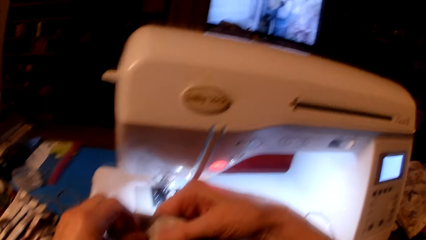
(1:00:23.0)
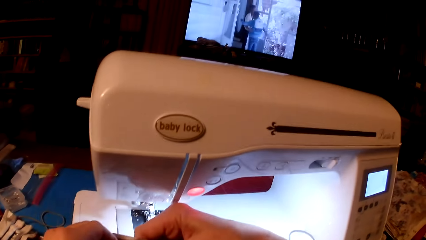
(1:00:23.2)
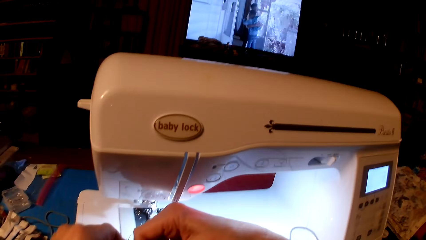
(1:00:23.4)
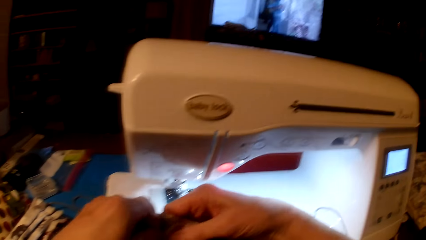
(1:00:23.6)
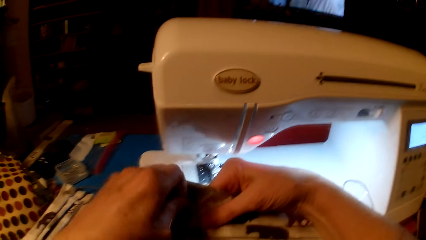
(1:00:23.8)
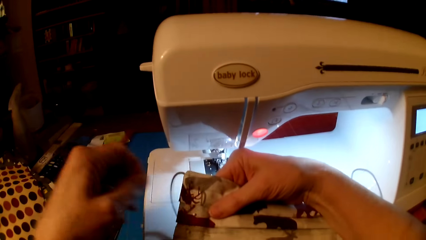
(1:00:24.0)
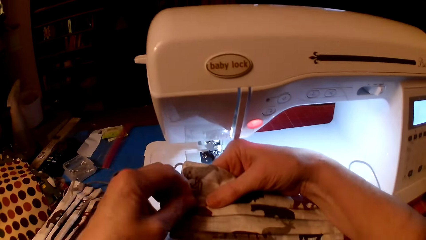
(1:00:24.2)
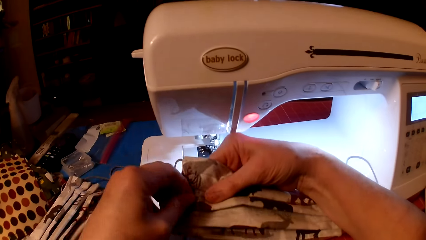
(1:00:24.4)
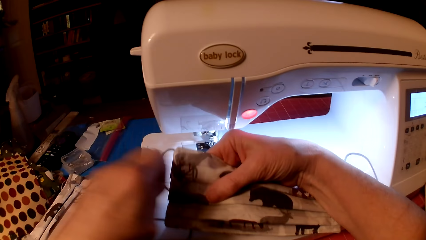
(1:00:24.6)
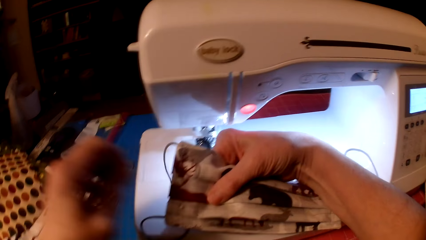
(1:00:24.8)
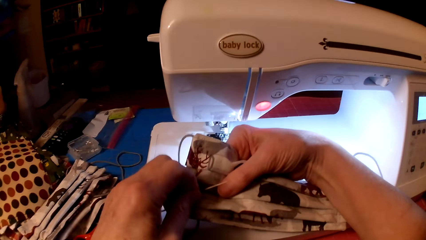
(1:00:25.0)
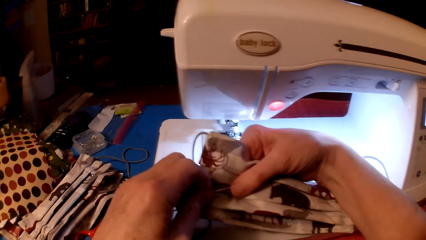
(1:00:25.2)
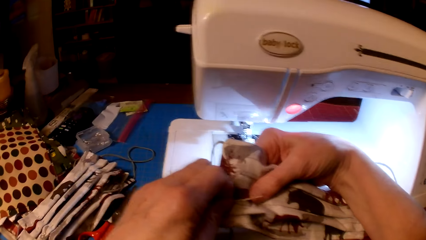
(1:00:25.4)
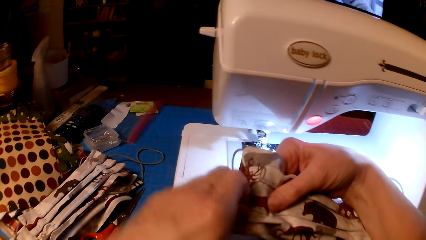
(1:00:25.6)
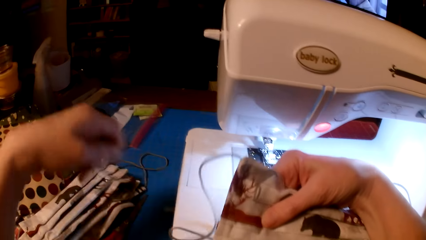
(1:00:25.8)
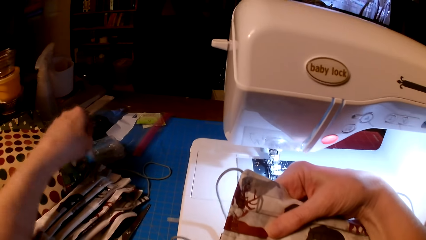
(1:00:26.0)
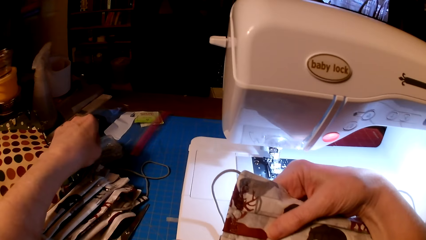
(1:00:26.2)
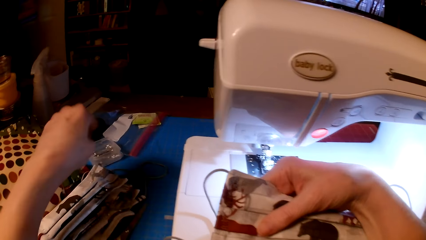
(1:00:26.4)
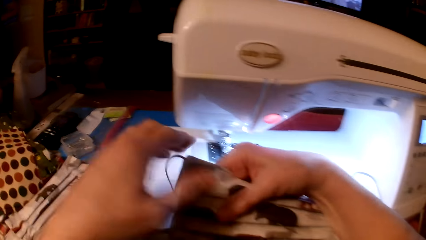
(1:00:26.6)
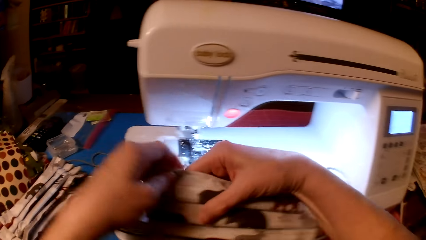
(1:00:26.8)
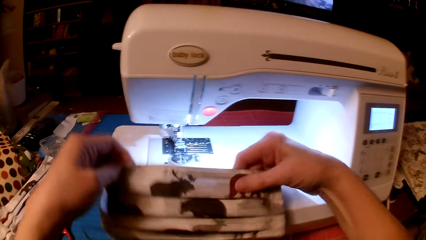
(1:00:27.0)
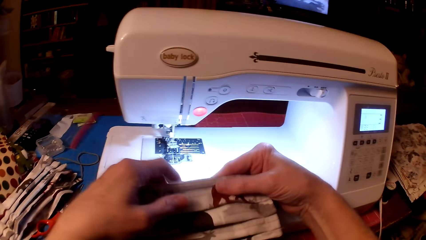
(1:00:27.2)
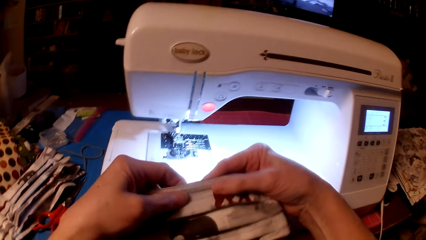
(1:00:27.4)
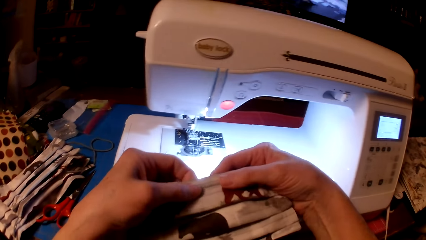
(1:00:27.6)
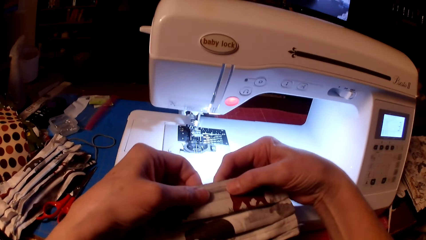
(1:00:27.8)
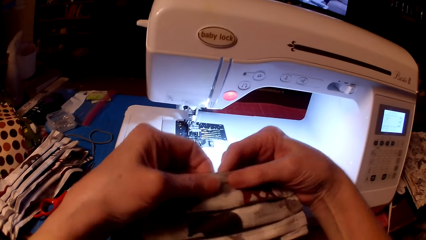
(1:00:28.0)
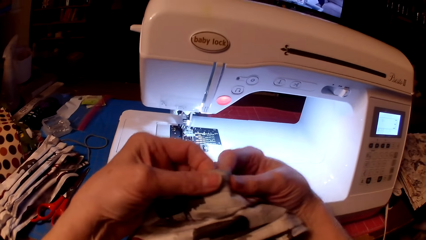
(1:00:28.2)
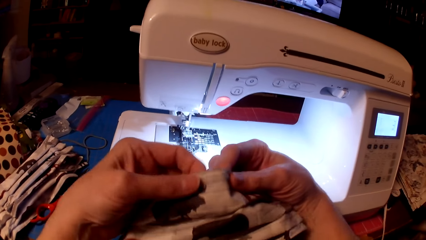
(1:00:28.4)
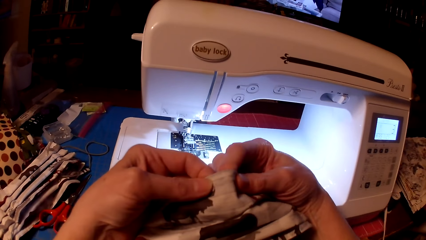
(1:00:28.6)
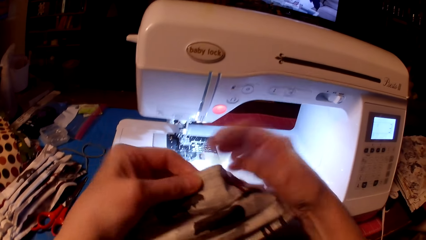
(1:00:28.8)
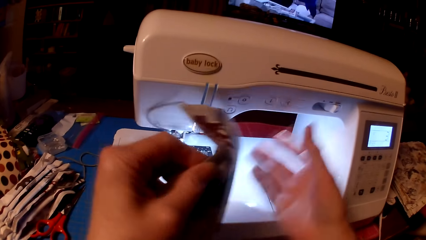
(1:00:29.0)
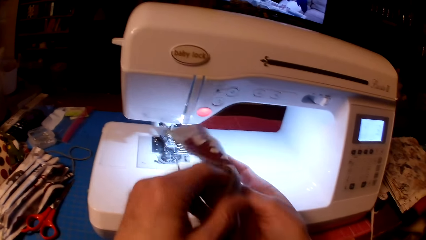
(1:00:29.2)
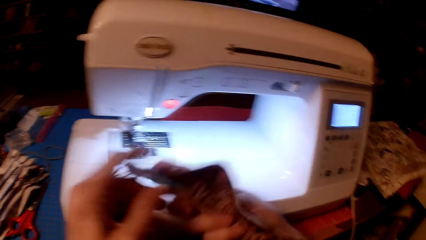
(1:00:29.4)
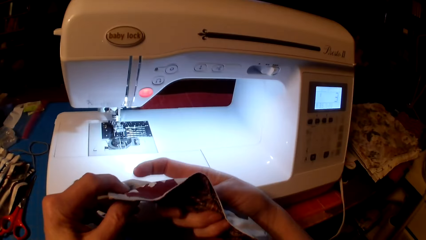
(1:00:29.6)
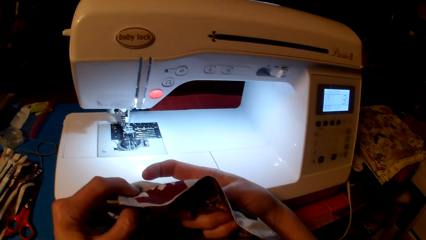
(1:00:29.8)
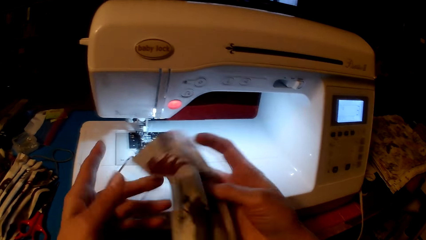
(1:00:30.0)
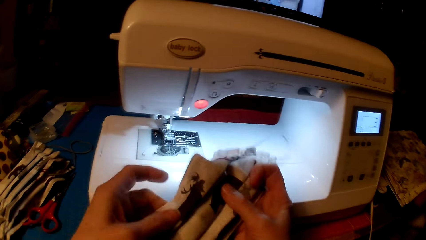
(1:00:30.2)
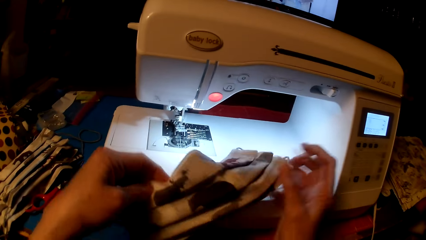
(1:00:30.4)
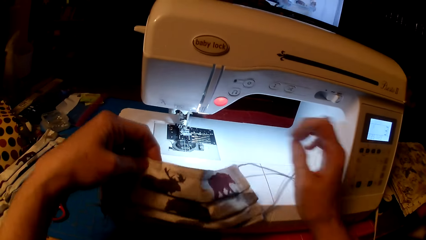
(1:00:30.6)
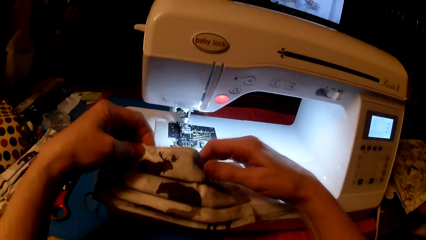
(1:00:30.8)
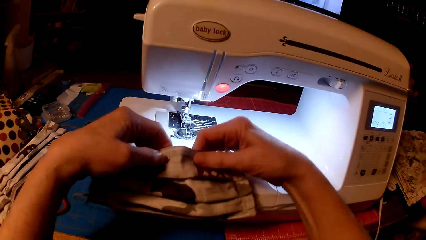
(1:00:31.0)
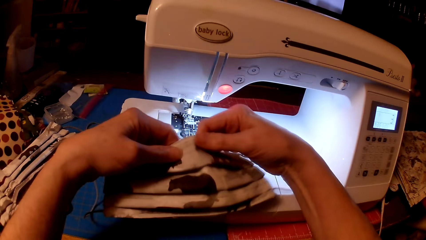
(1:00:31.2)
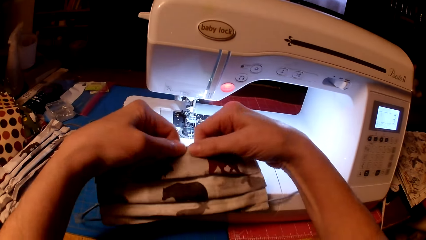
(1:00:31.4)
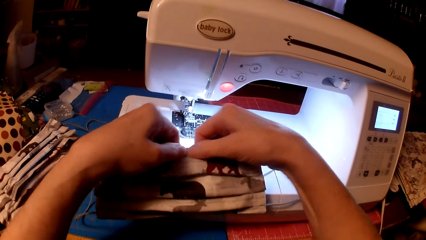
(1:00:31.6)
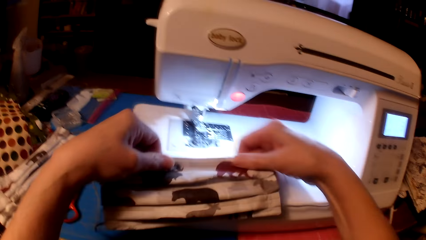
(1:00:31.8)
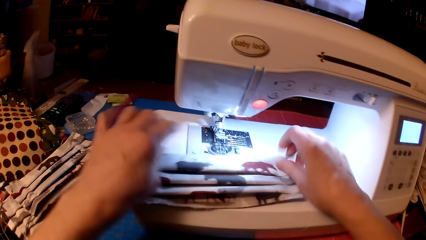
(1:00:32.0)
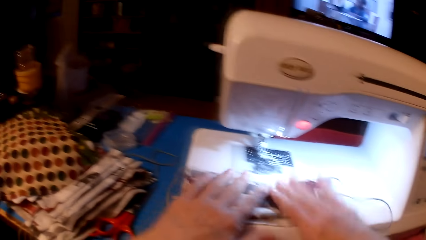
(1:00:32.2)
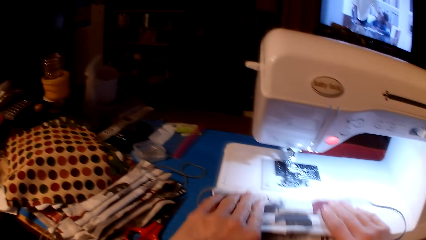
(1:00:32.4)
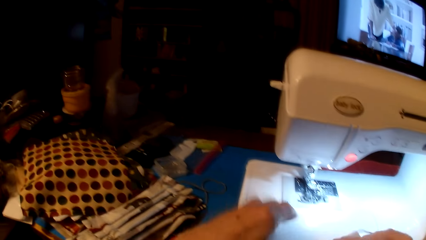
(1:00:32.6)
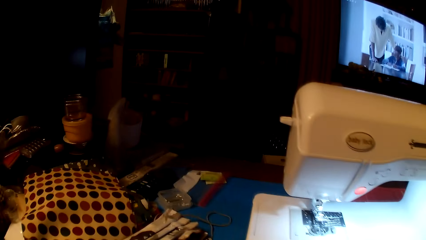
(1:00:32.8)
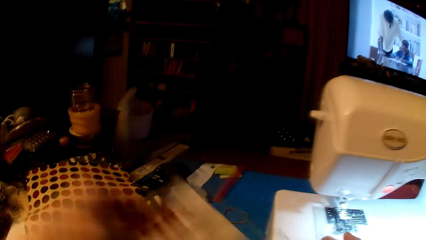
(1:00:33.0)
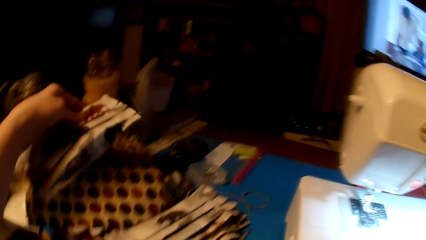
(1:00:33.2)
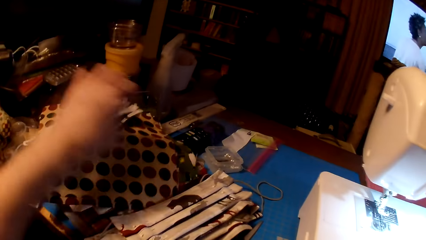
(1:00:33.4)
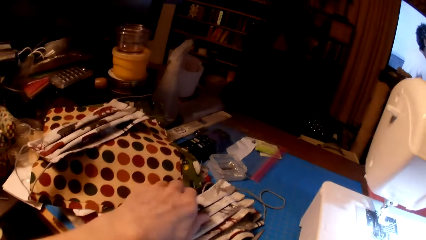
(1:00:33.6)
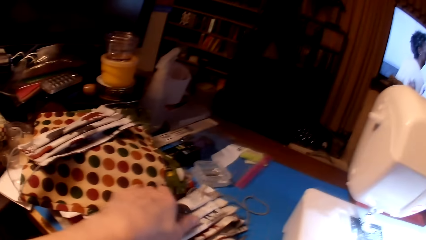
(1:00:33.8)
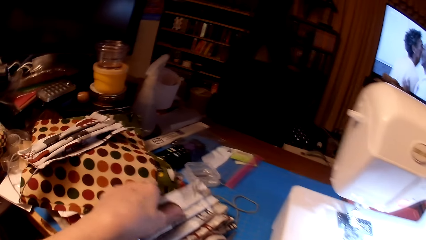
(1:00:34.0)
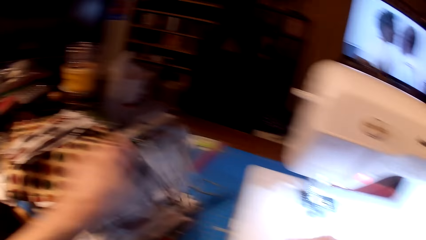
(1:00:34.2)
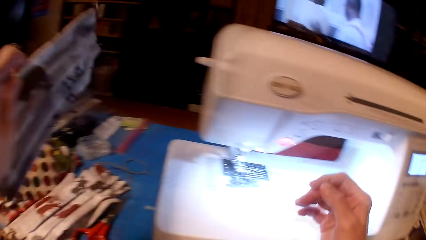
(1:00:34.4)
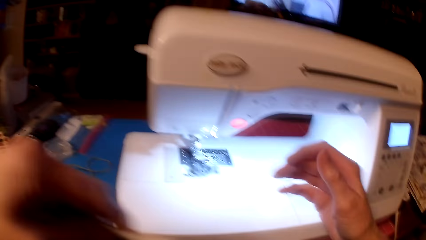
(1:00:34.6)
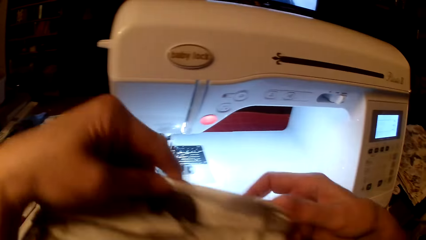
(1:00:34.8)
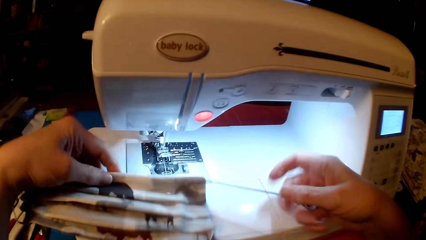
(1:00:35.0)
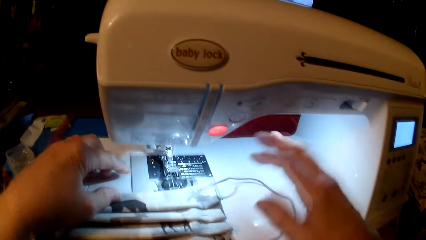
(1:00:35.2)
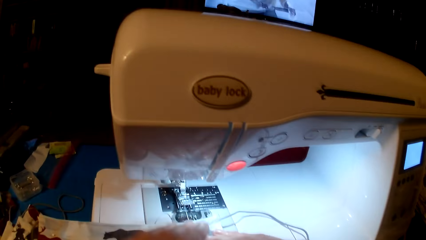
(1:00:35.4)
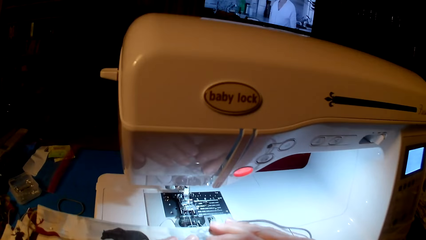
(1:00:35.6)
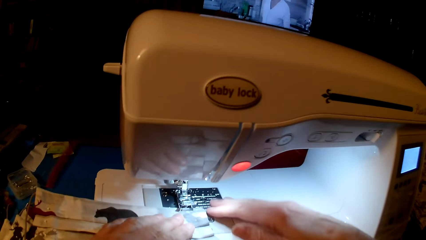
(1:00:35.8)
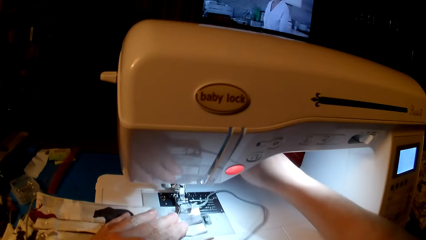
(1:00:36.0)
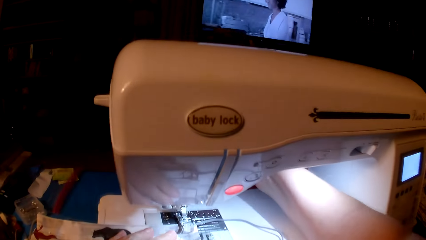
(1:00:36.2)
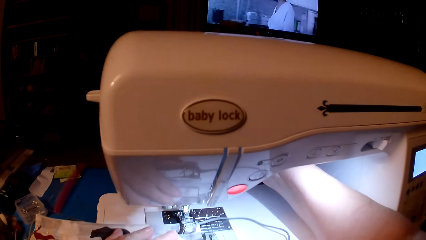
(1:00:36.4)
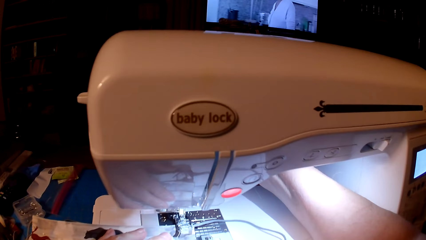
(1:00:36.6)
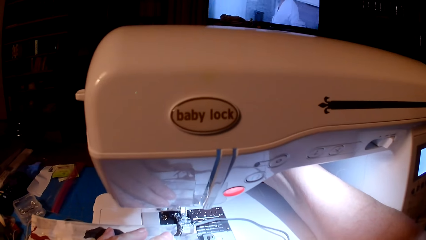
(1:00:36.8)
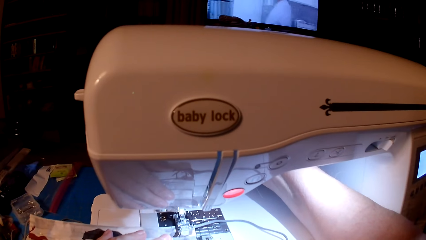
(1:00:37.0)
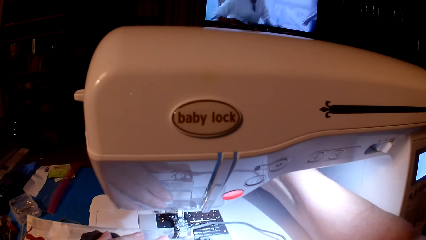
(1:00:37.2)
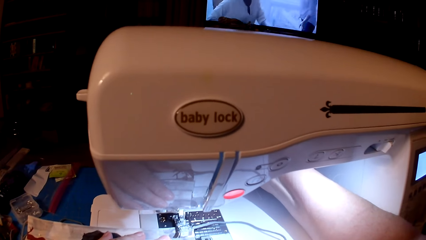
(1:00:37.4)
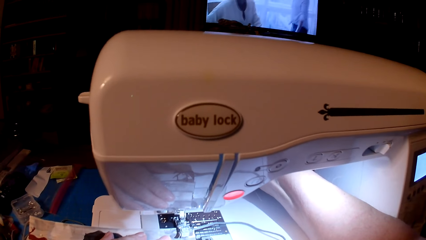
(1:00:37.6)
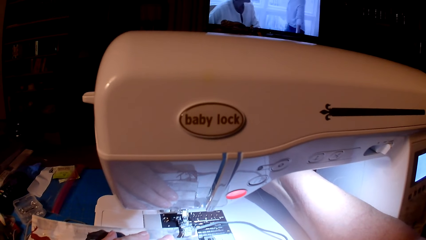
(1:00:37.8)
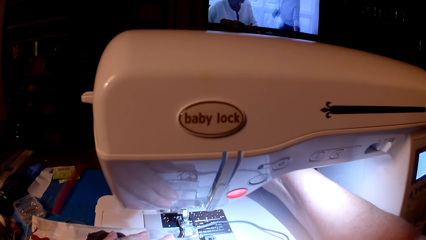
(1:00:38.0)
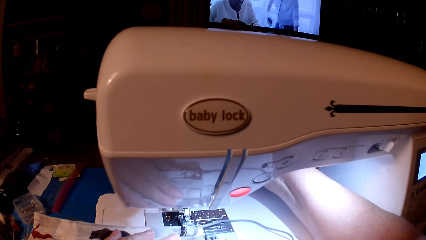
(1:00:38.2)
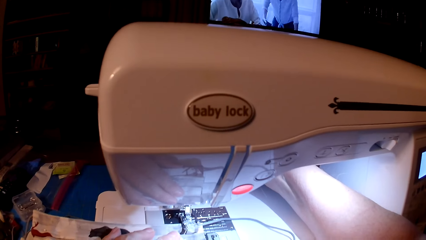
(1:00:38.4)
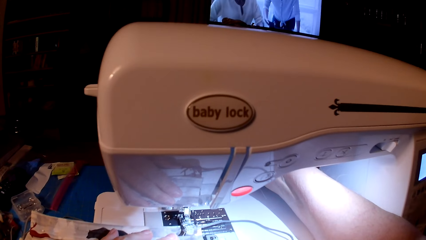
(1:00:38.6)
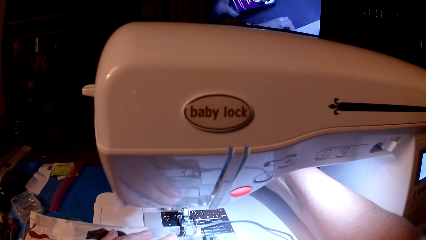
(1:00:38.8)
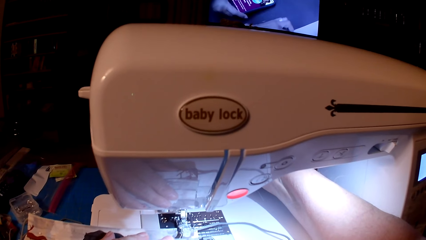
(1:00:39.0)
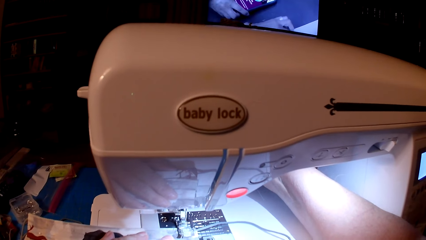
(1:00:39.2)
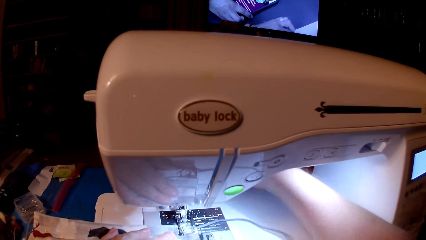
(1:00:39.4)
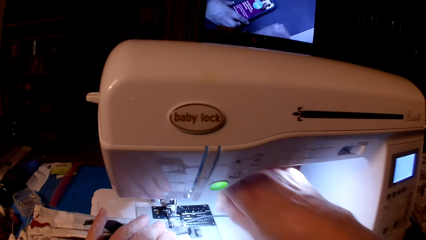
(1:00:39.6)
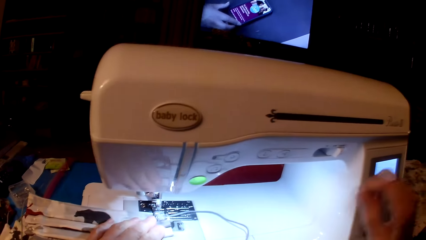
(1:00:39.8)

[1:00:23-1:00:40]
The camera wearer removes a pin. They put the pin in the tin. They put the face mask on the table. They pick the mask. They put fabric on the sewing machine.
